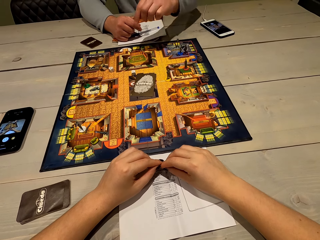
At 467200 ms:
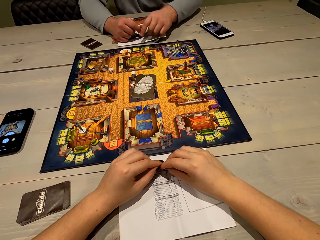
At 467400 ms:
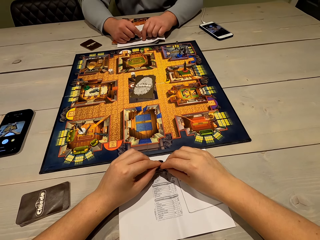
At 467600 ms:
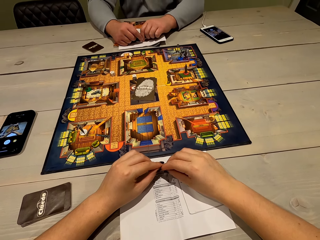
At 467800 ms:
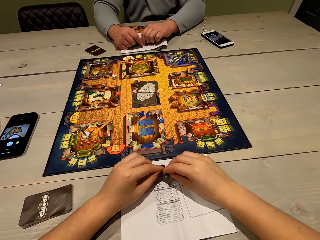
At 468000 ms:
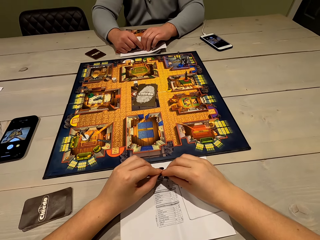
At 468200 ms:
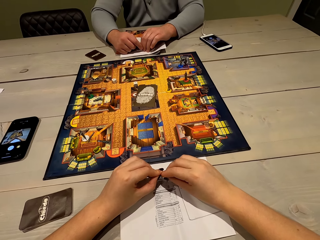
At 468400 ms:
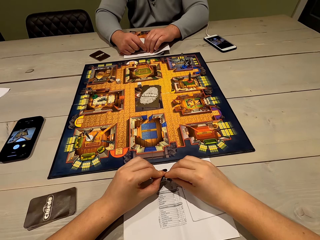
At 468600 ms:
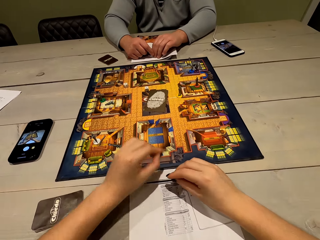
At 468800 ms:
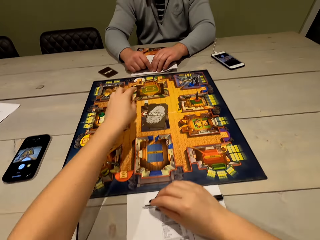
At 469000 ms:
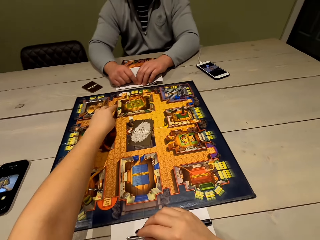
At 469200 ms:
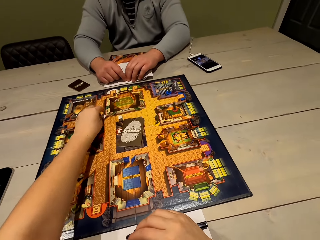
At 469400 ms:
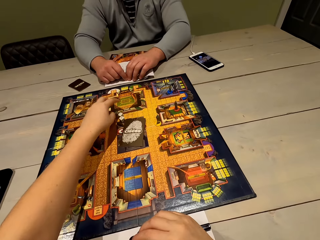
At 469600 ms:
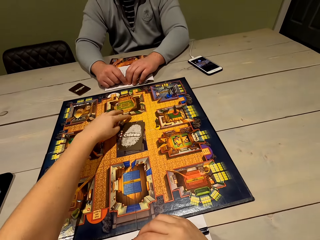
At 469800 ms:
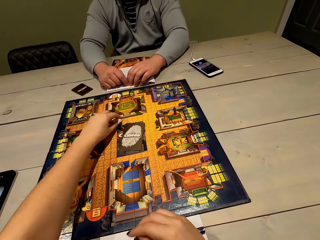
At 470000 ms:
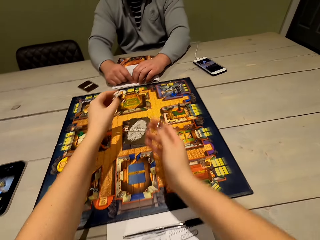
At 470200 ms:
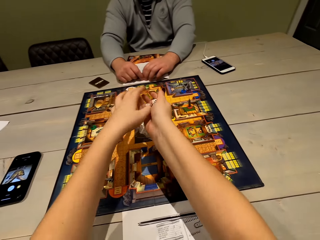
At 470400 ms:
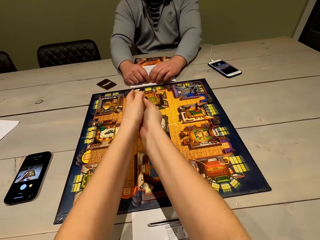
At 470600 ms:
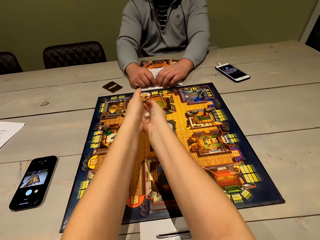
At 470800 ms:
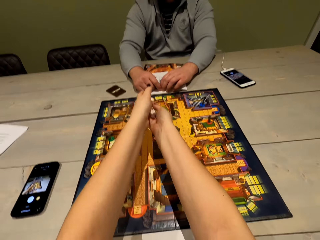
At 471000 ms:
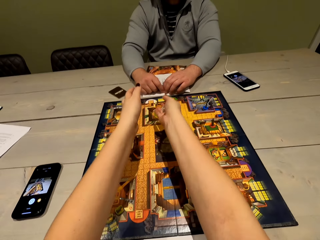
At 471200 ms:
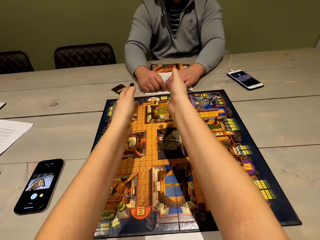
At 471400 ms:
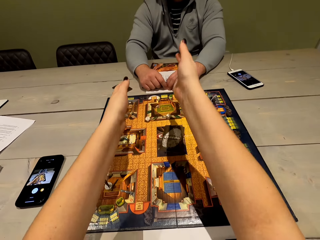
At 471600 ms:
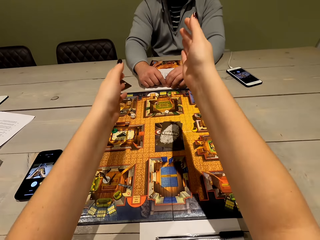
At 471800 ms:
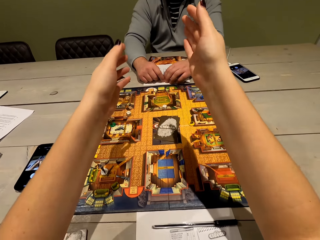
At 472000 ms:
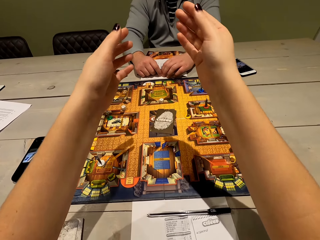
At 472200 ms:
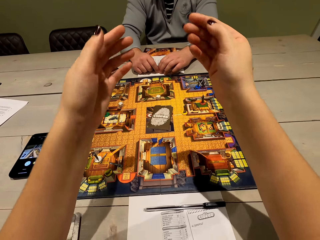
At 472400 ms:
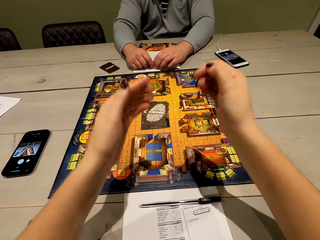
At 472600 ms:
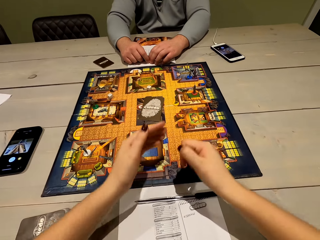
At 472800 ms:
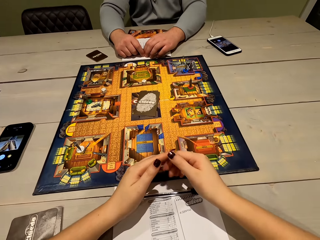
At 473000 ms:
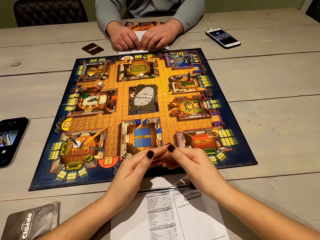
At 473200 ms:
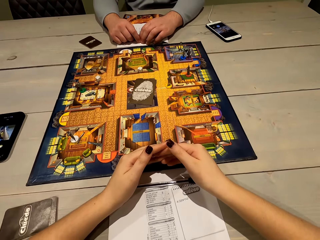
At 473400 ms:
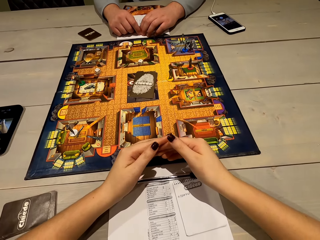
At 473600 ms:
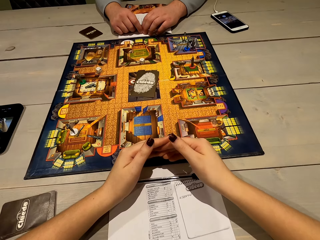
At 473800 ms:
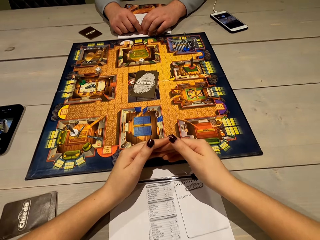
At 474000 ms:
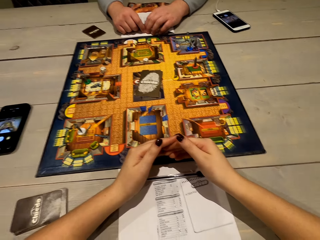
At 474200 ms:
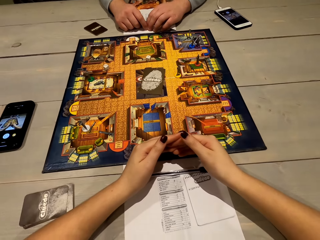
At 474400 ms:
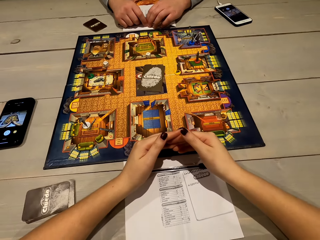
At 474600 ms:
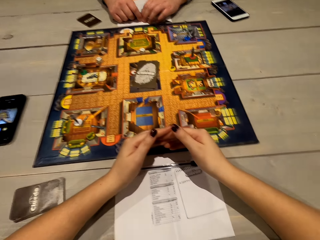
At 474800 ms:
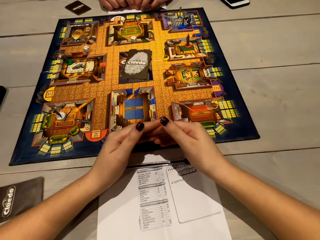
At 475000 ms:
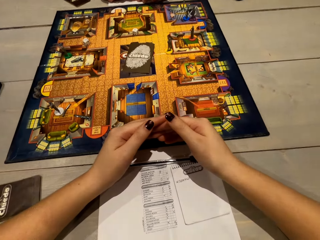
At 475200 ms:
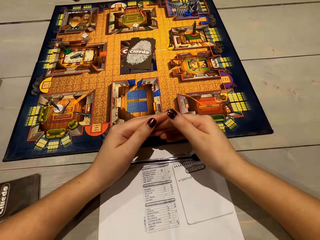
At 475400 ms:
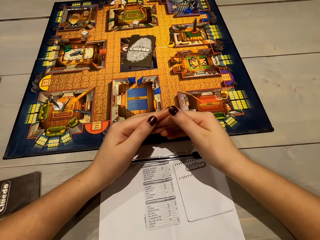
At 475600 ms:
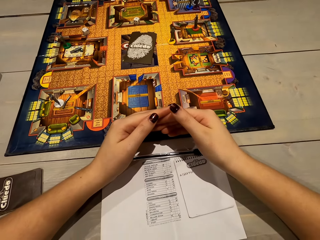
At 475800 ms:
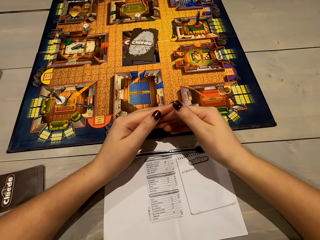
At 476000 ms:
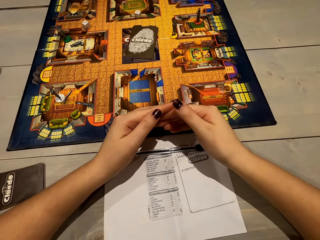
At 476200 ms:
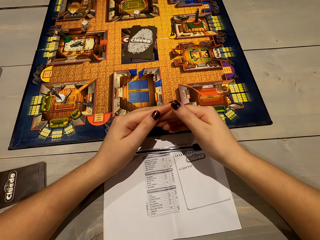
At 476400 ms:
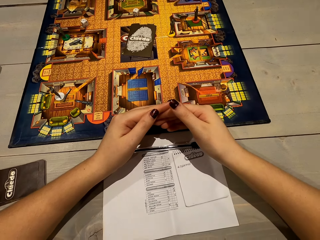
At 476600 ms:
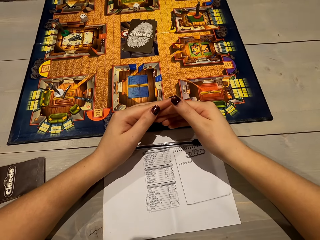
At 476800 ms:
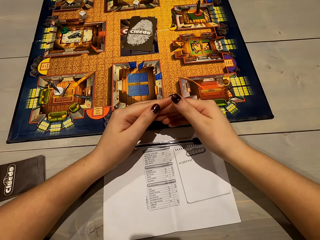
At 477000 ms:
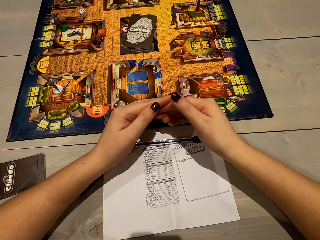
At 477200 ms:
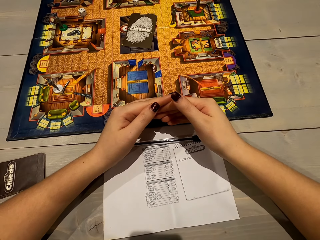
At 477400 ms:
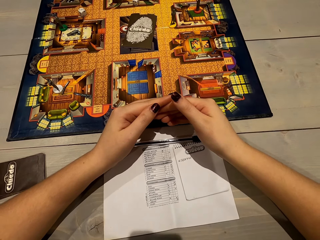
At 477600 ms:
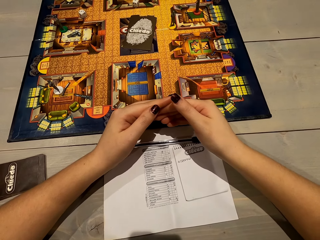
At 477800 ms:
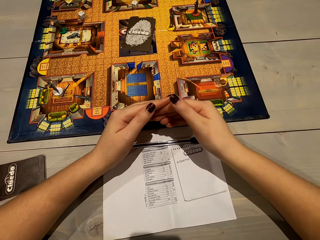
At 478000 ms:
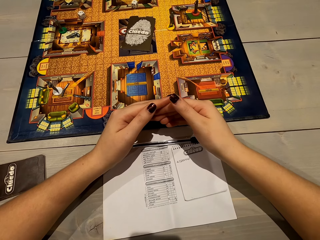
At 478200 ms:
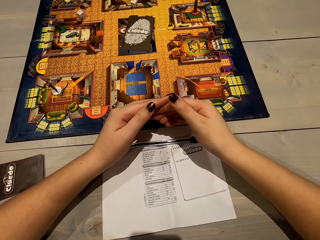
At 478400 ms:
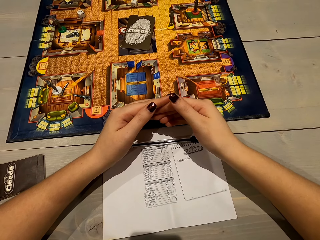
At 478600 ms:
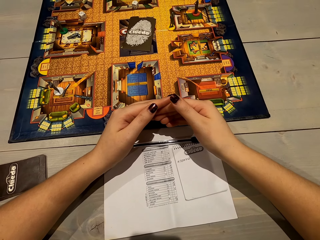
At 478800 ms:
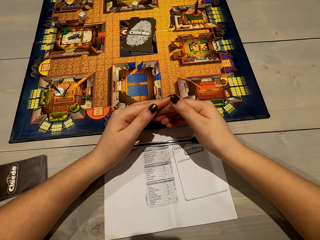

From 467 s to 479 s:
The camera wearer stares at the game board. She picks up the dice. She plays the Cluedo board game. She places the dice in her right hand. She holds the dice with both her hands. She shakes the dice. She throws the dice on the game board. She talks to a man. She stares at the sheet of paper.

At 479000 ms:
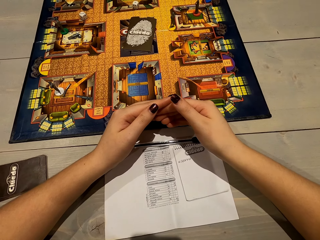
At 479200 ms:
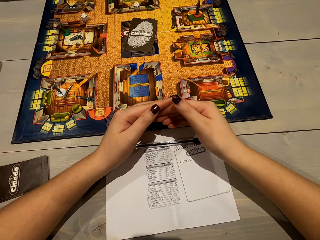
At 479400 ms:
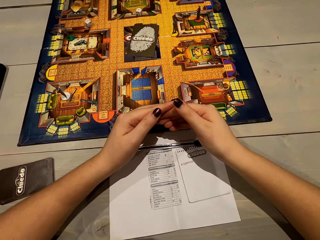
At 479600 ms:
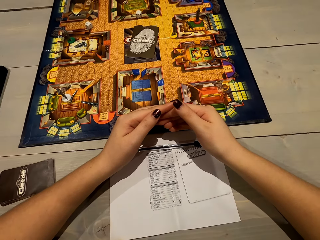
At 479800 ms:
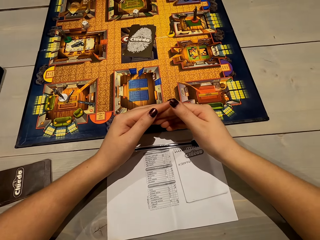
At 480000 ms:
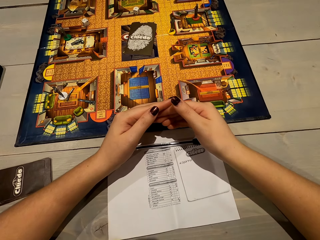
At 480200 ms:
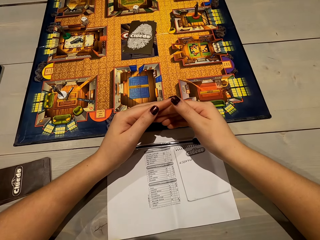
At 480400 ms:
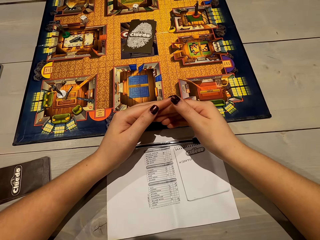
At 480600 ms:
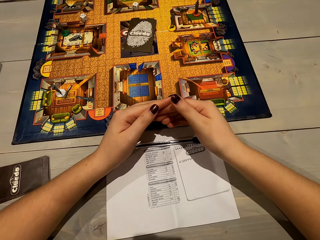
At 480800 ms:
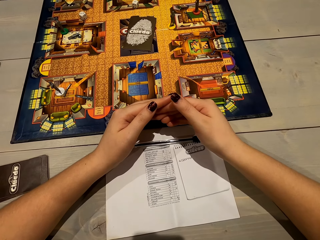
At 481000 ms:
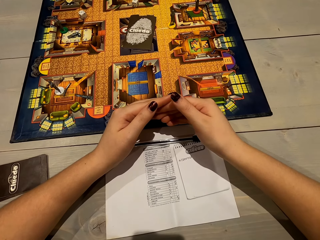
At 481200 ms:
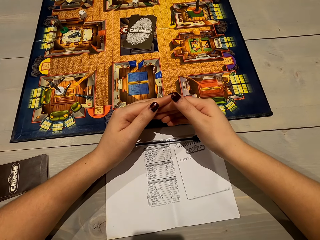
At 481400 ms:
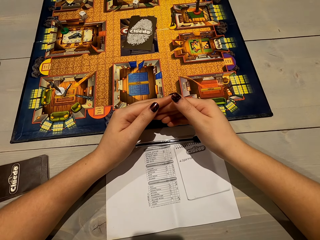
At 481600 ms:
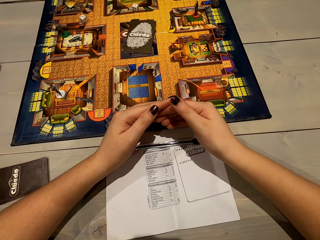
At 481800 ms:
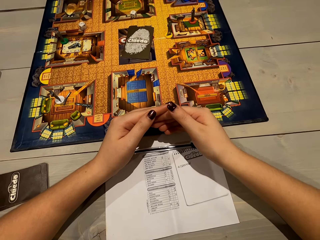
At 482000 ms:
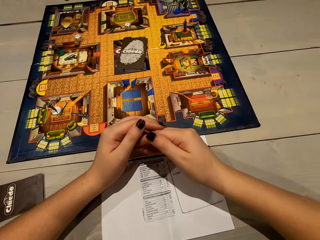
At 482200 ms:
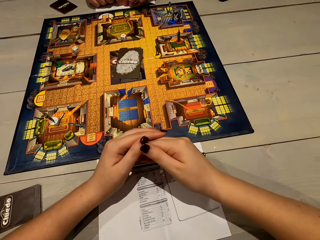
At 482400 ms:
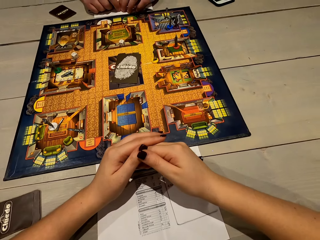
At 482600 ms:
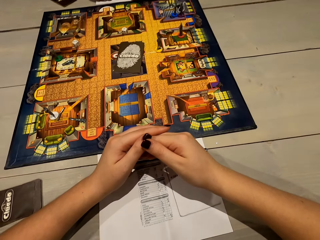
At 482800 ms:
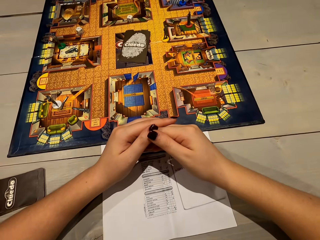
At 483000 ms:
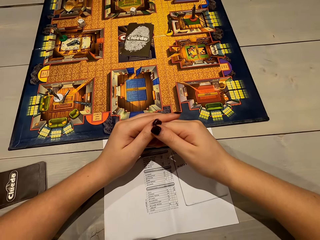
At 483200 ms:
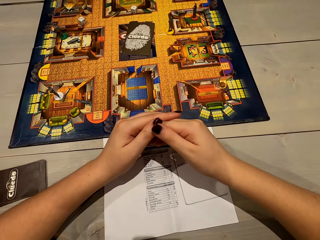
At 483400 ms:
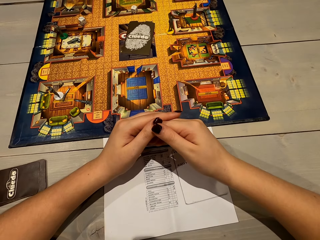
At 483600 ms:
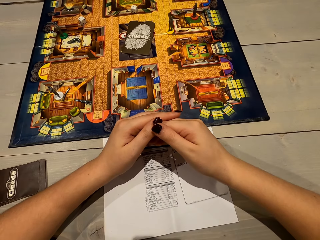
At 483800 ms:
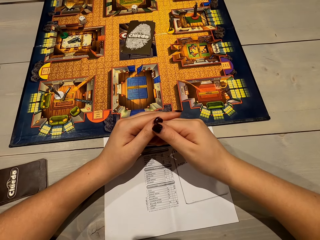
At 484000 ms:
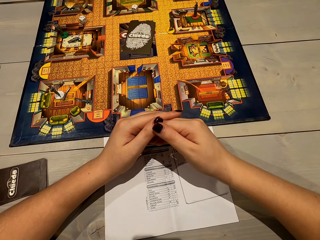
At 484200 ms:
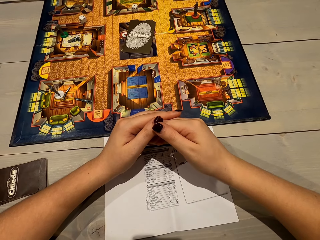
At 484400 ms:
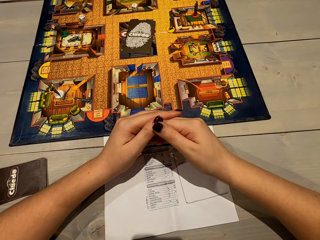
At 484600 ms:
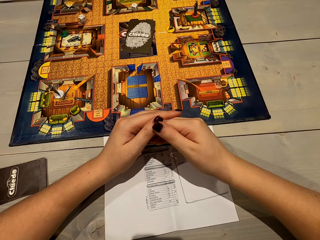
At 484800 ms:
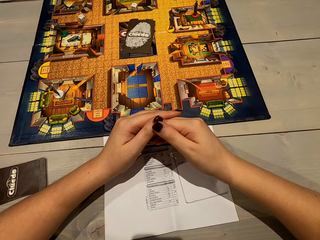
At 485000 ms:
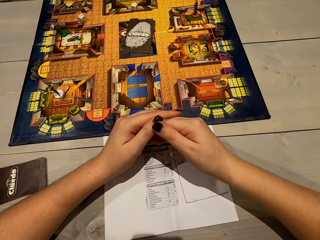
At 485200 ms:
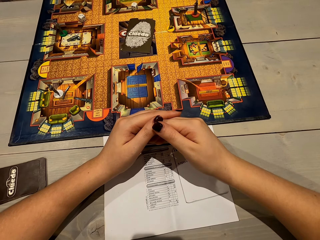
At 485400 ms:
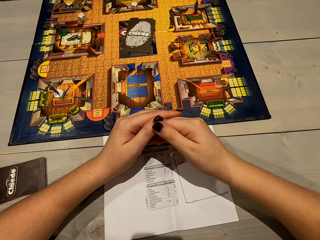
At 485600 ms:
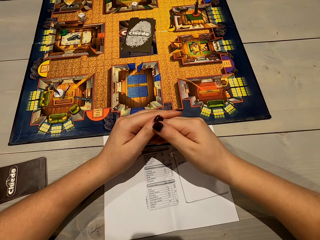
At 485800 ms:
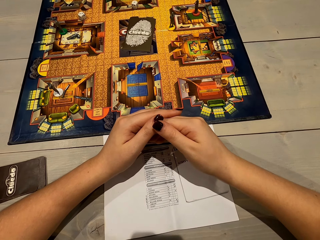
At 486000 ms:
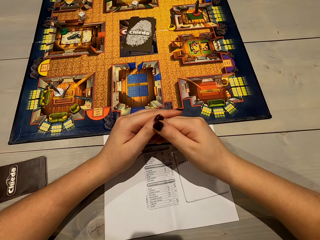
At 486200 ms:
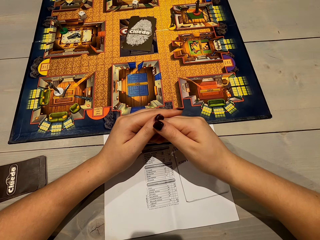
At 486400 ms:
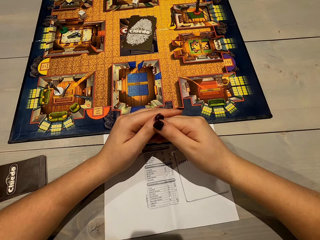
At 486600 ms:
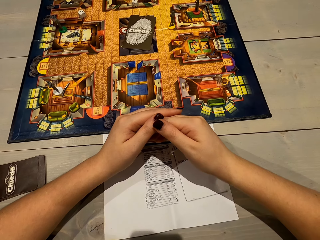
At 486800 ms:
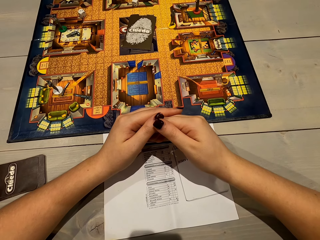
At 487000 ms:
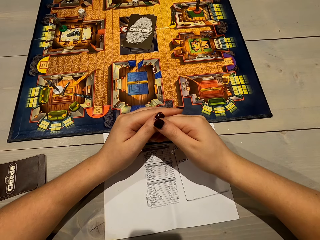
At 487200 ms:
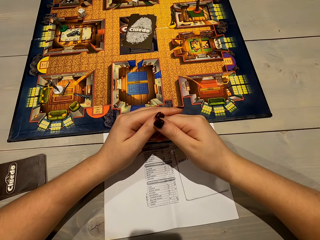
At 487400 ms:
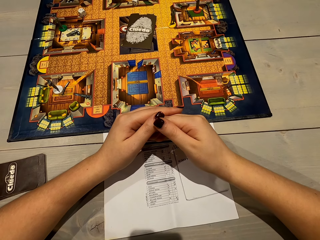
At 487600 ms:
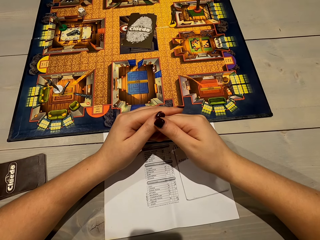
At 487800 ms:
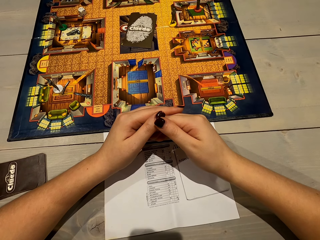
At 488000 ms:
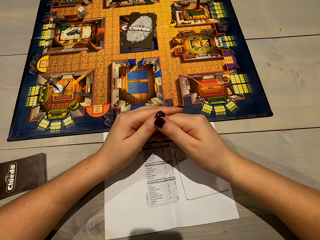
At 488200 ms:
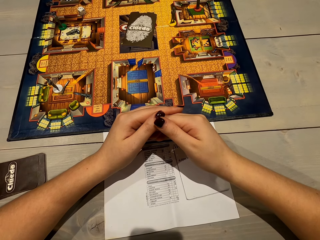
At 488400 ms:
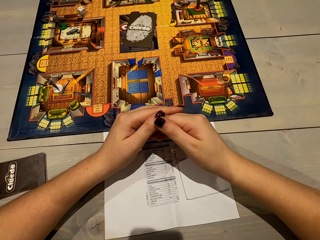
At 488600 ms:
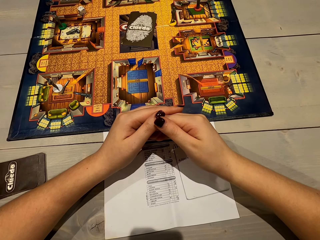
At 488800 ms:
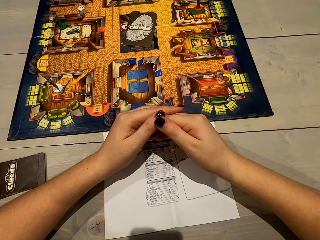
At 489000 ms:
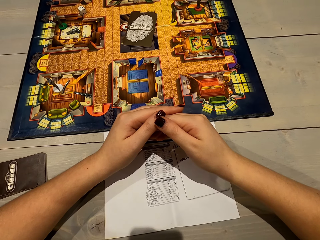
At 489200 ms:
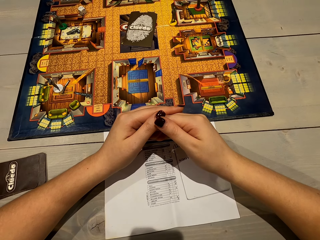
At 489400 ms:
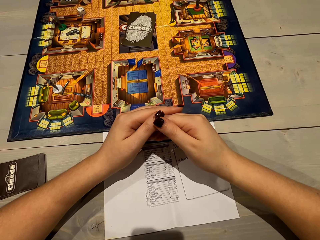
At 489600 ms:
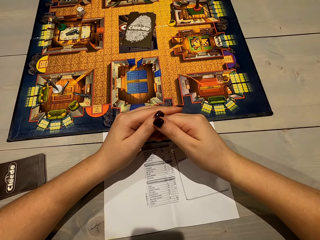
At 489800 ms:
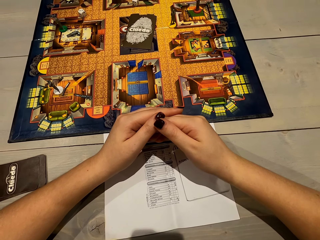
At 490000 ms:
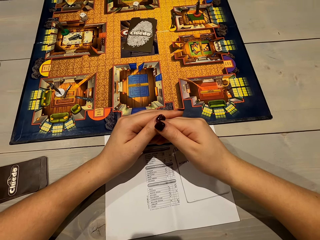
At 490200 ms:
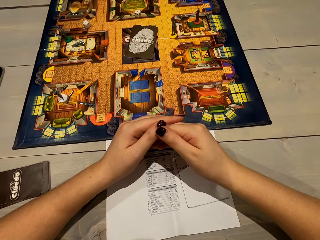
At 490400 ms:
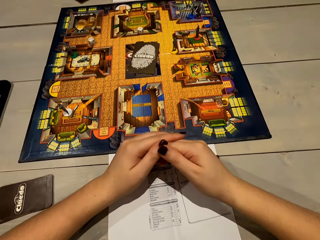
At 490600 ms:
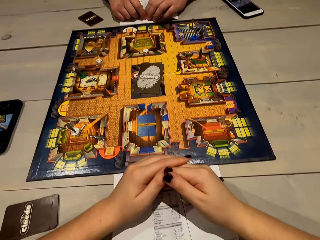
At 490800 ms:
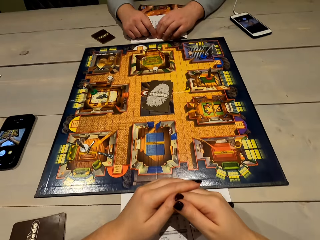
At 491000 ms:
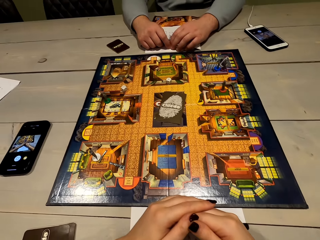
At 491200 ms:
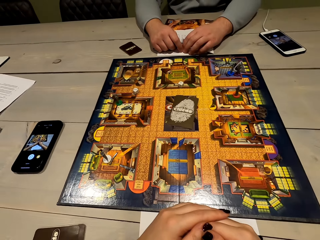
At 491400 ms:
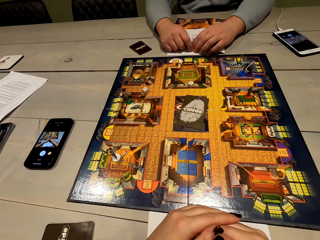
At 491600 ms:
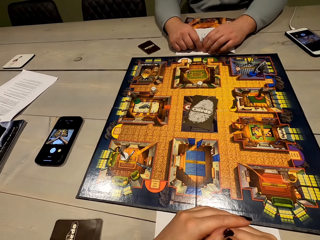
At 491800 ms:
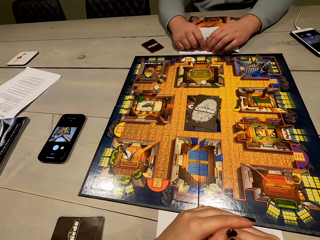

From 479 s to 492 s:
The camera wearer talks to a man. They stare at the sheet of paper. They look around. They stare at the game board.
